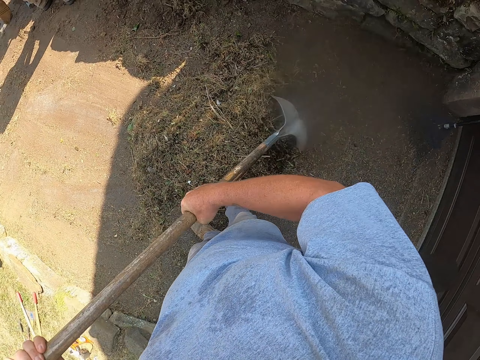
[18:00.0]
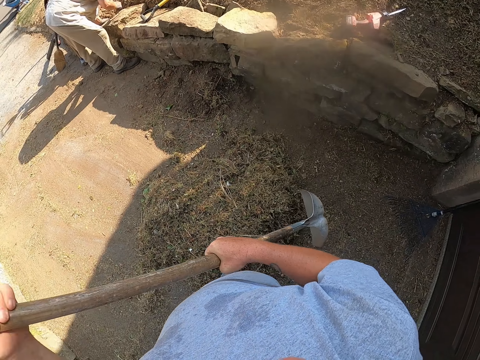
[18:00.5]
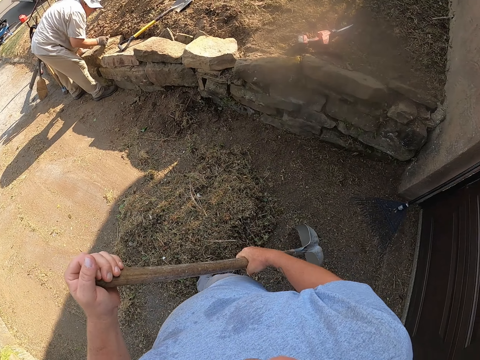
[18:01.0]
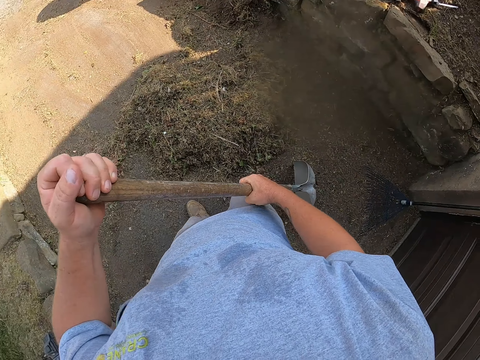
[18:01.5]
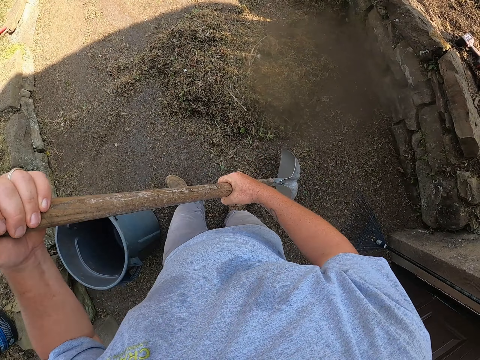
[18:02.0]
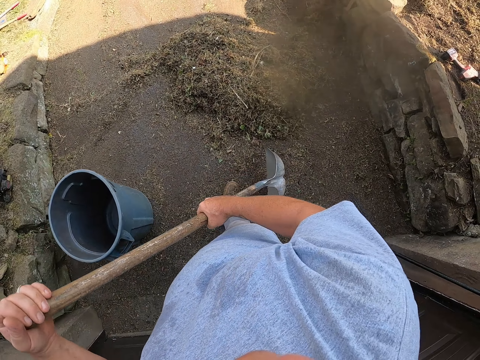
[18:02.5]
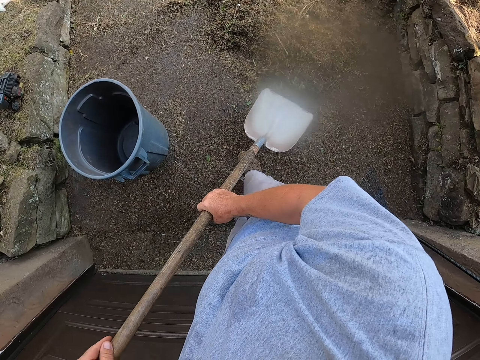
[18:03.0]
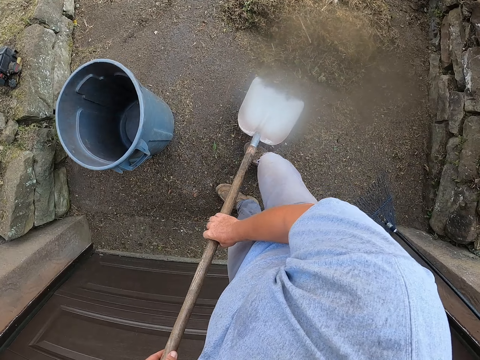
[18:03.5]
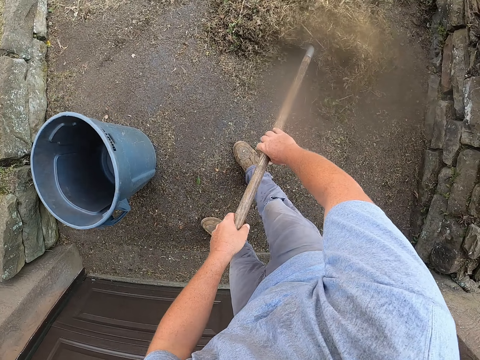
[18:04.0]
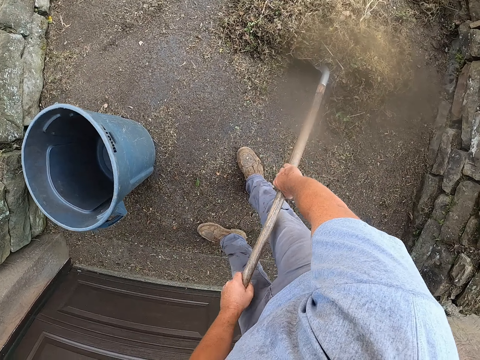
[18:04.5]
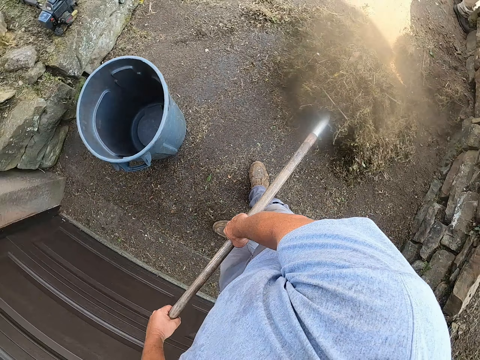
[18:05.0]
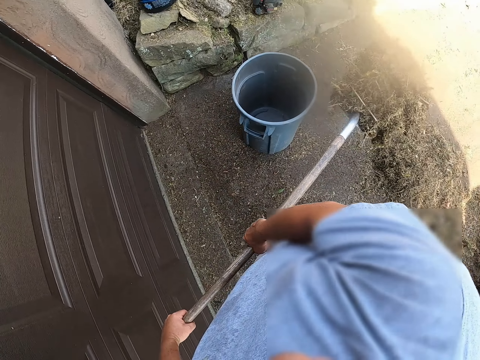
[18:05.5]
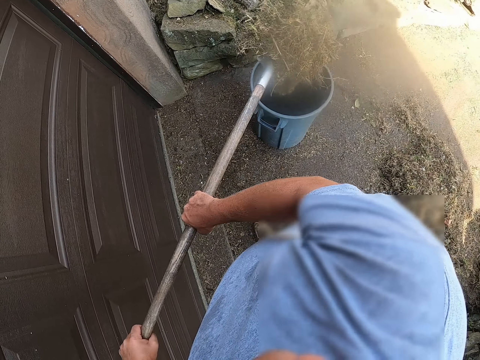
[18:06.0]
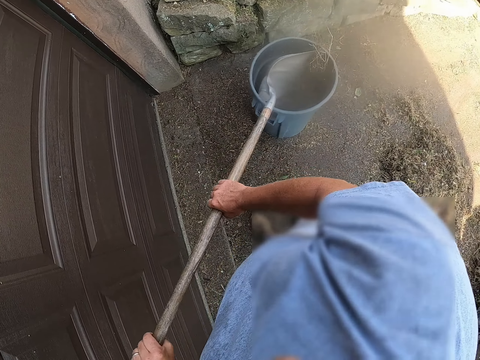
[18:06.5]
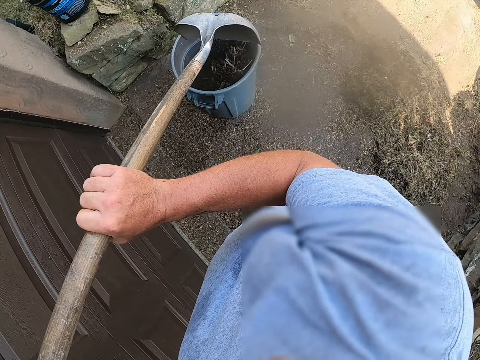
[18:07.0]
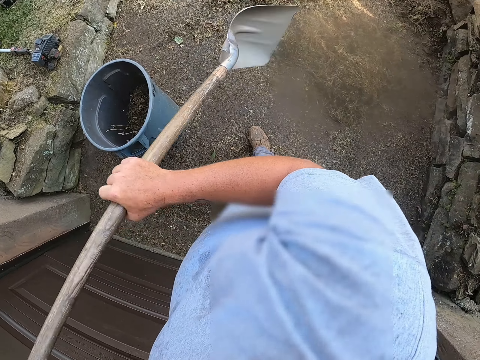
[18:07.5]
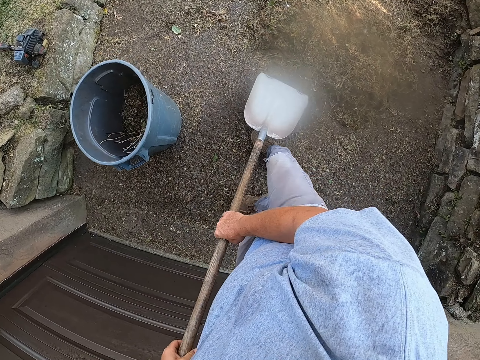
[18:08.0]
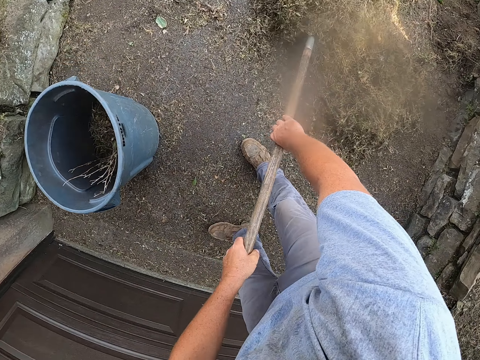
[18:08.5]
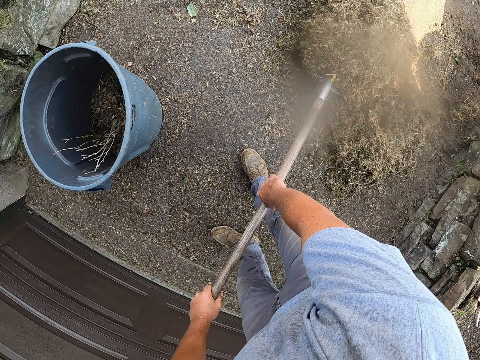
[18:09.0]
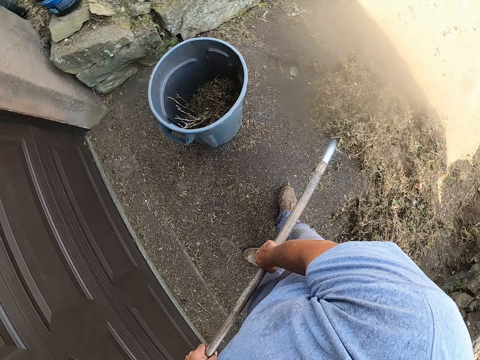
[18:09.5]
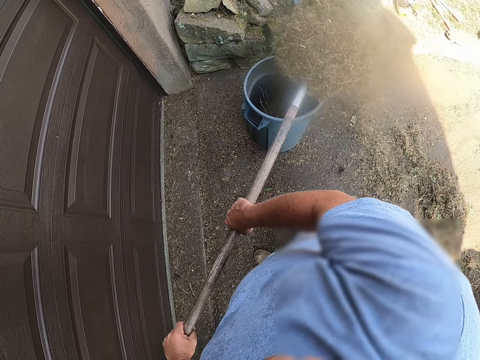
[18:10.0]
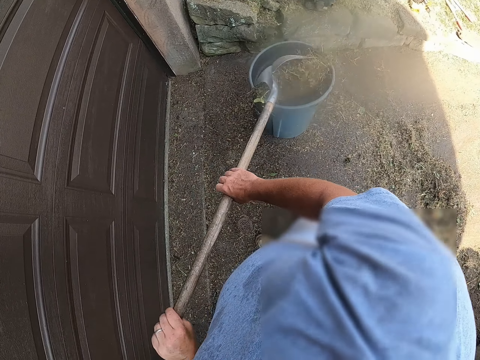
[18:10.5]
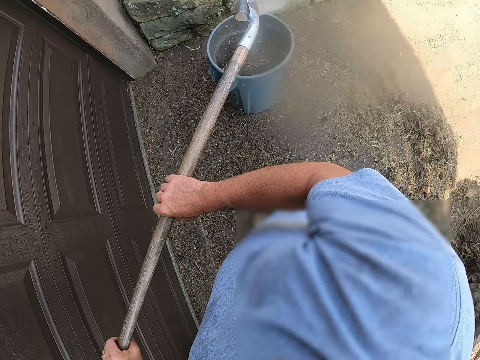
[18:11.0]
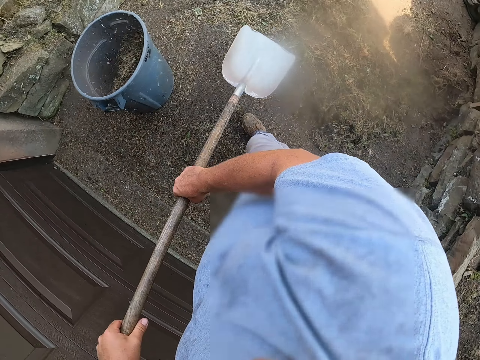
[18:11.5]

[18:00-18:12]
The camera wearer looks around a verandah. They scoop dirt from the ground with a shovel. They put the dirt in a dust bin with the shovel. They scoop the dirt from the ground with the shovel. They put the dirt in the dust bin with the shovel.

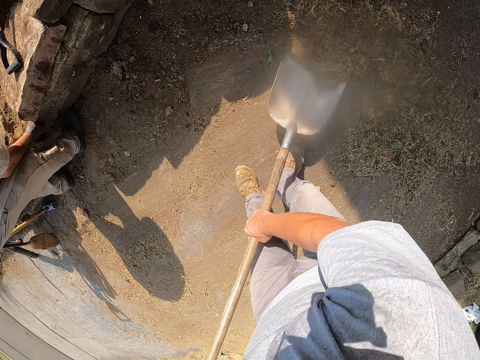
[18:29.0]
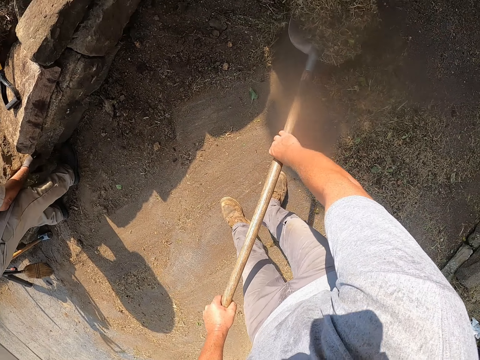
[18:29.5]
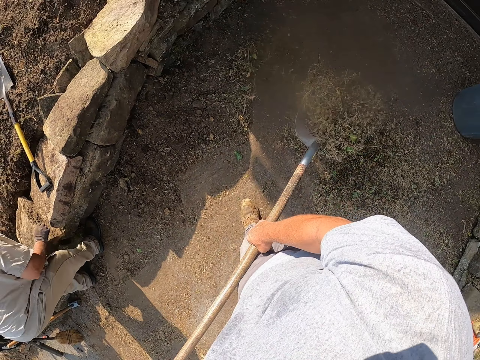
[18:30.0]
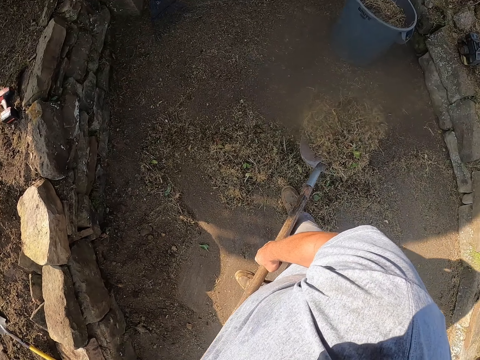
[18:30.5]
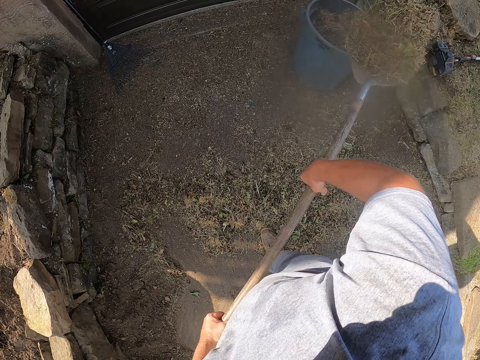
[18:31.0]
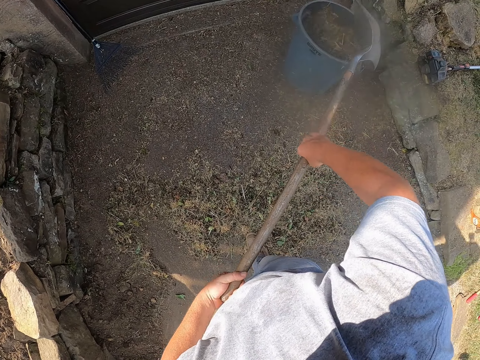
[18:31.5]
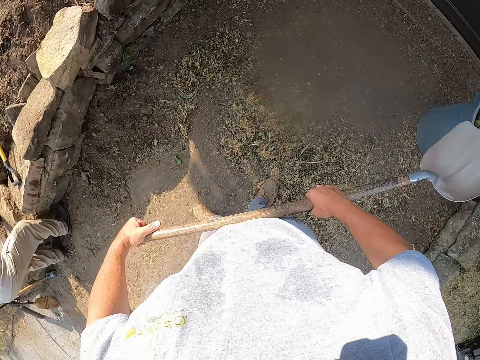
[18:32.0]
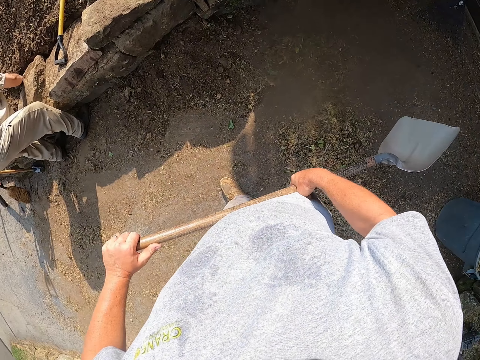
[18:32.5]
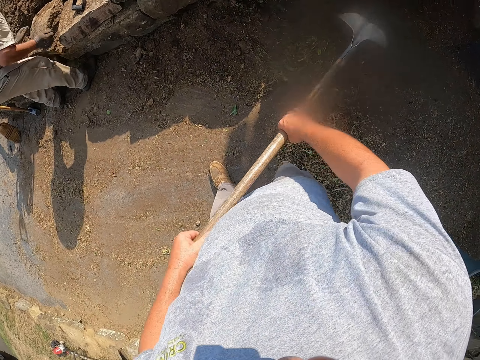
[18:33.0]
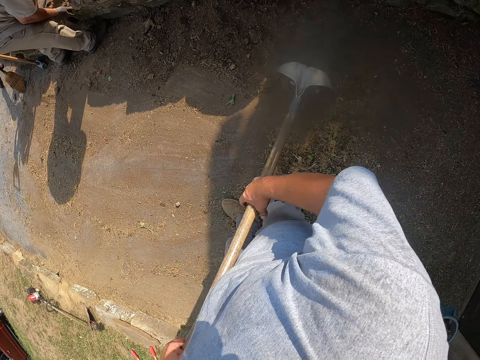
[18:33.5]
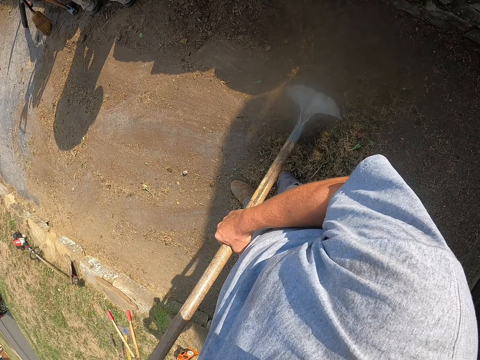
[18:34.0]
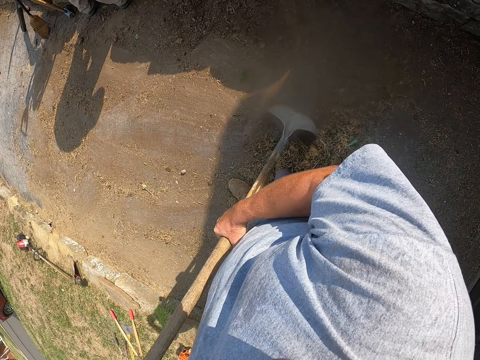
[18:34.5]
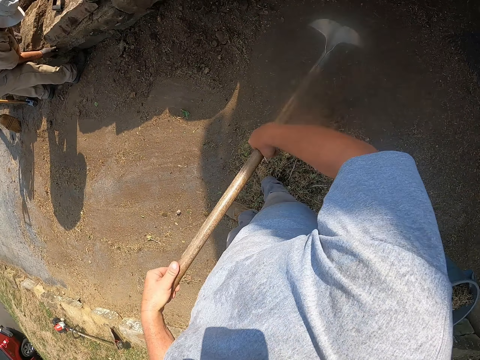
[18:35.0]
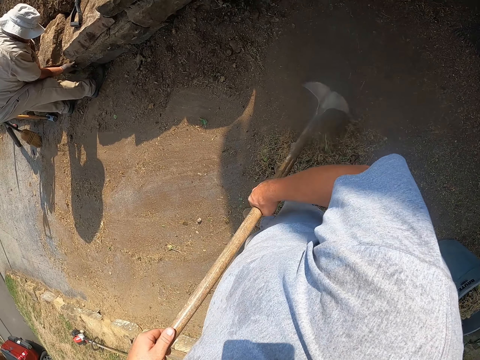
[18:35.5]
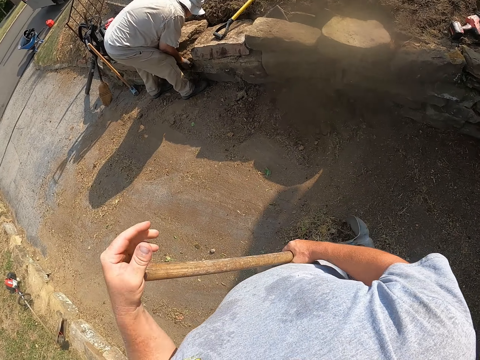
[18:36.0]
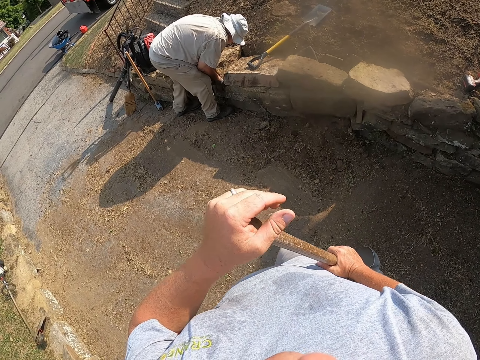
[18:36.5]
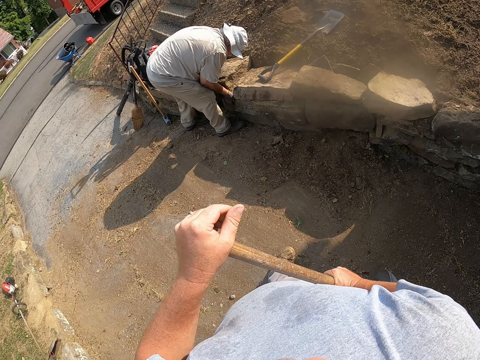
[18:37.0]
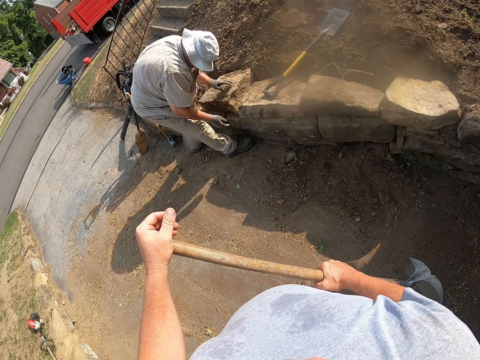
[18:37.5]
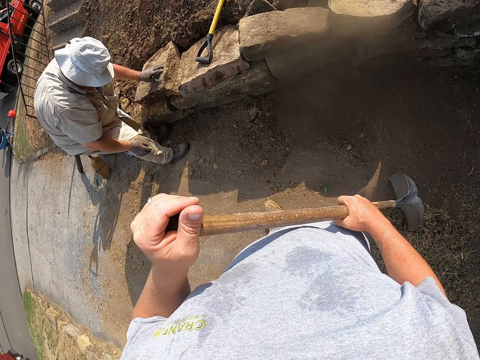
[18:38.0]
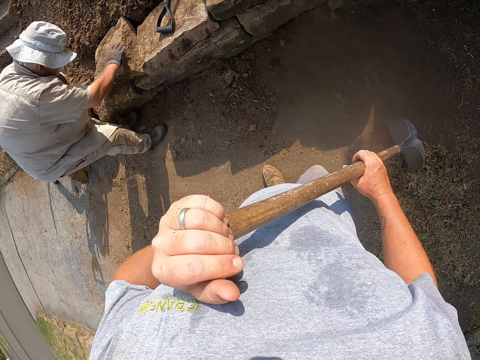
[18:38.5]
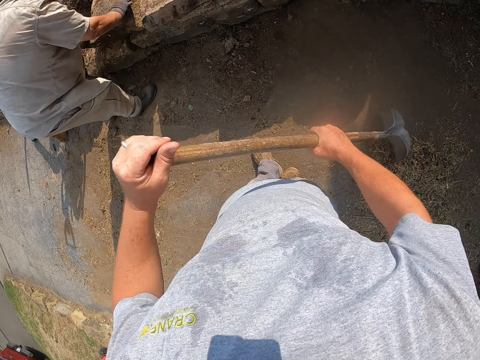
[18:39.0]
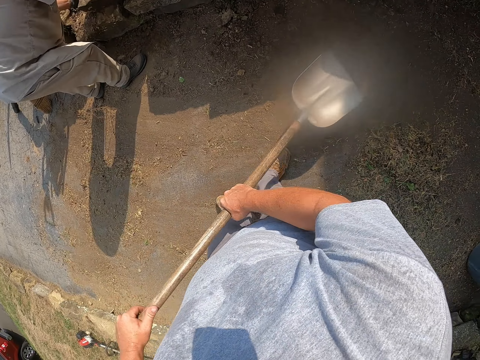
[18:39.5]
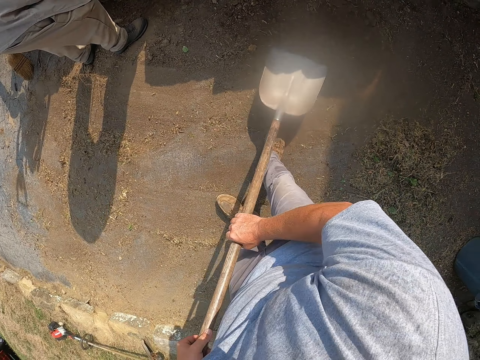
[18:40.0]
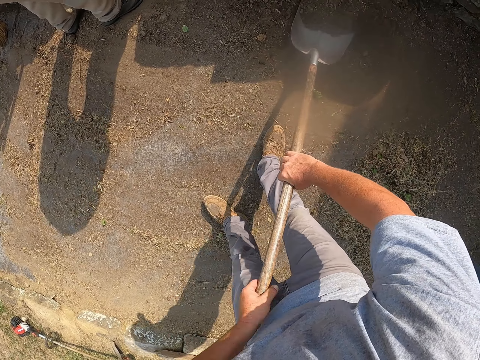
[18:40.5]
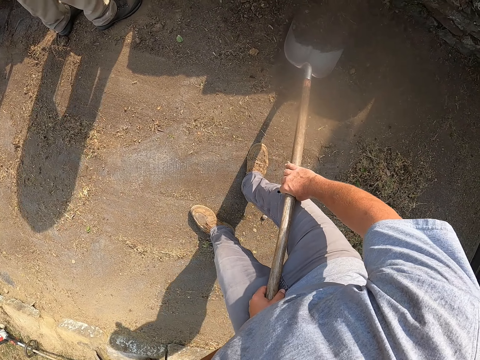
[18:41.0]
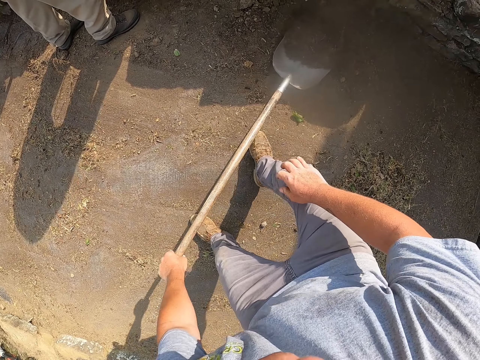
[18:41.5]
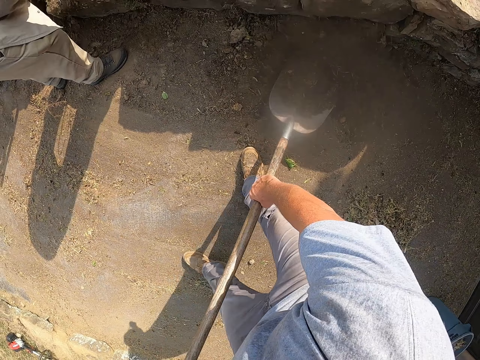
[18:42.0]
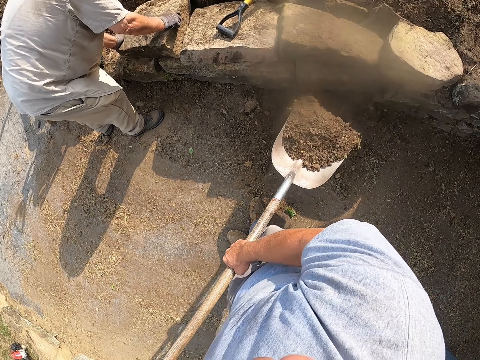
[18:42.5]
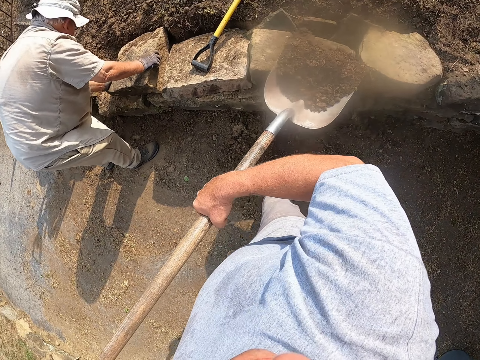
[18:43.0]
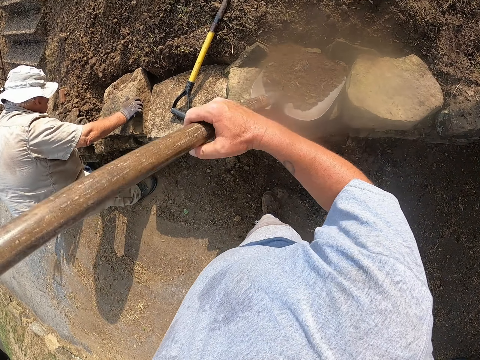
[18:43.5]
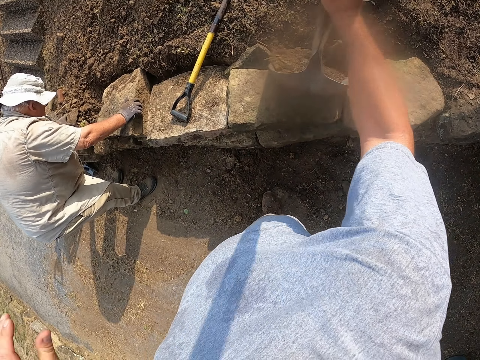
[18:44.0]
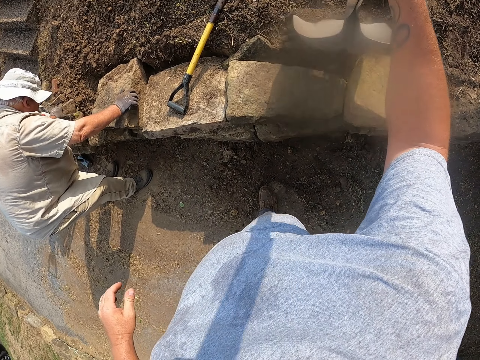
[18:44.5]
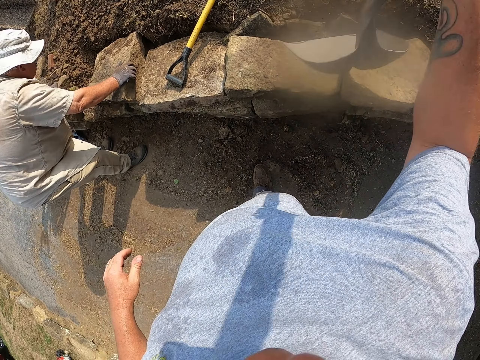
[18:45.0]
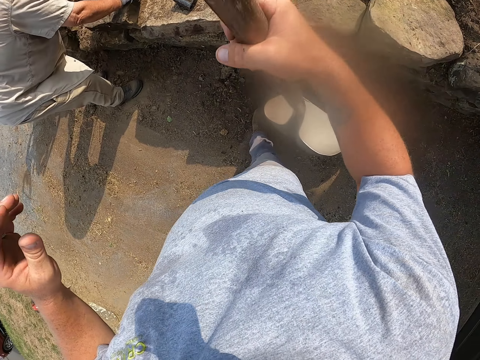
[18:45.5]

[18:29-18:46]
The camera wearer scoops dirt from the ground with a shovel. They put the dirt in a dust bin with the shovel. A man moves the stone with his hands. The camera wearer assembles the dirt on the ground with the shovel. They look around a verandah. The man adjusts a block on the ground. The camera wearer scoops soil from the ground with the shovel. They throw the soil on the ground with the shovel.
